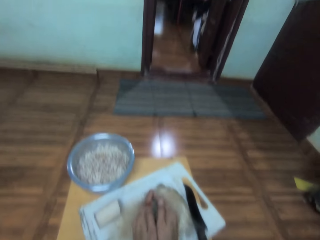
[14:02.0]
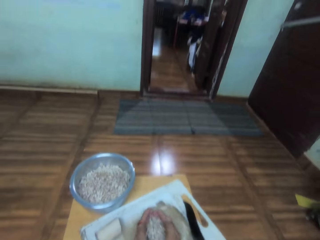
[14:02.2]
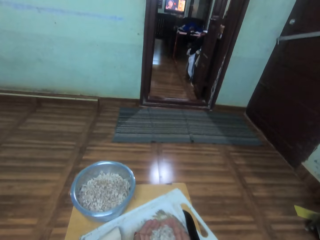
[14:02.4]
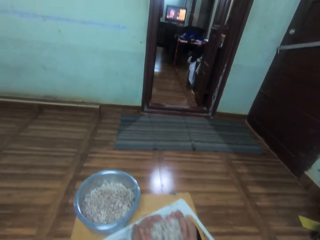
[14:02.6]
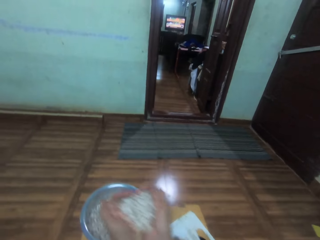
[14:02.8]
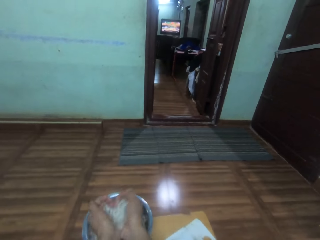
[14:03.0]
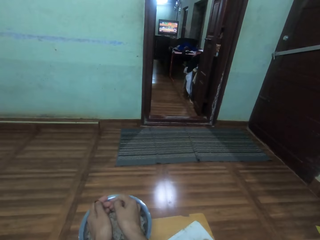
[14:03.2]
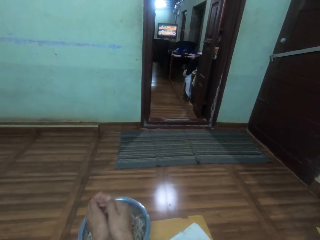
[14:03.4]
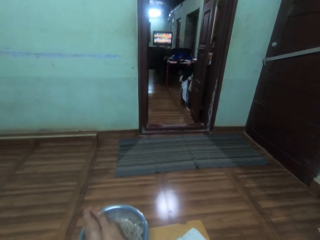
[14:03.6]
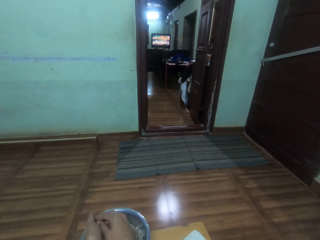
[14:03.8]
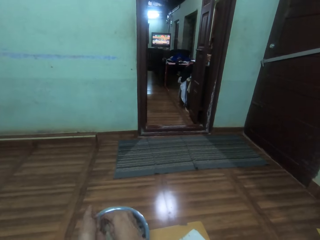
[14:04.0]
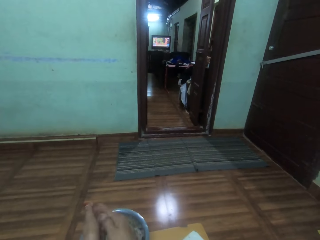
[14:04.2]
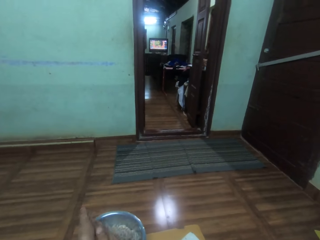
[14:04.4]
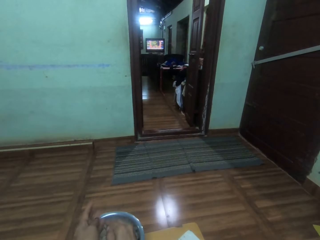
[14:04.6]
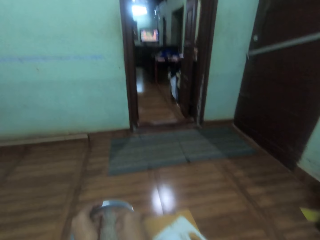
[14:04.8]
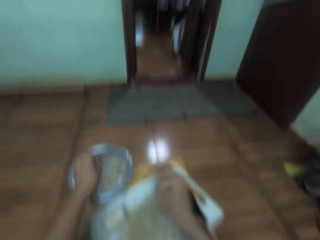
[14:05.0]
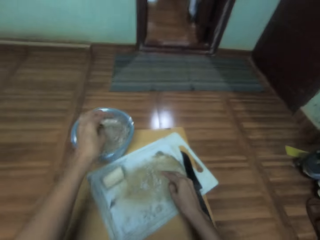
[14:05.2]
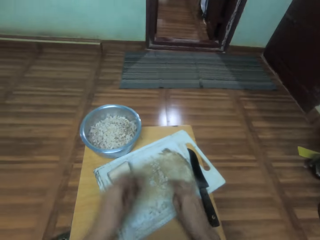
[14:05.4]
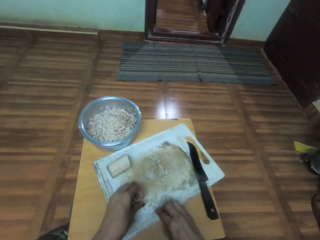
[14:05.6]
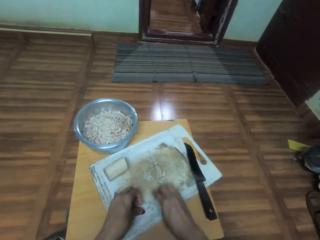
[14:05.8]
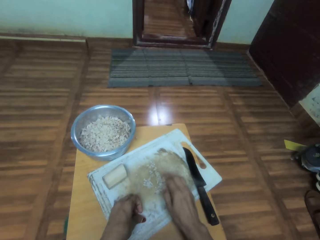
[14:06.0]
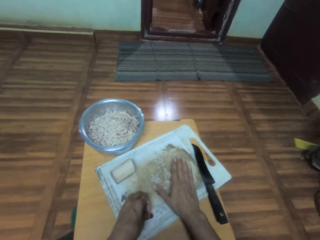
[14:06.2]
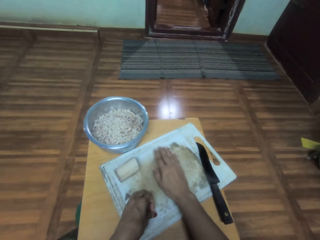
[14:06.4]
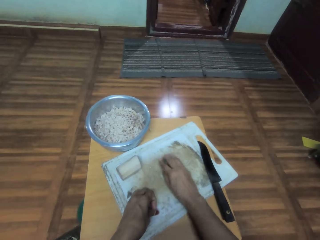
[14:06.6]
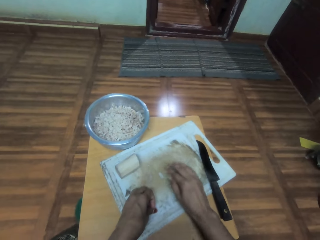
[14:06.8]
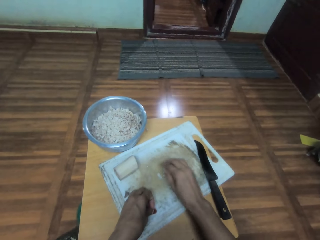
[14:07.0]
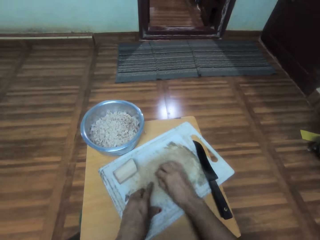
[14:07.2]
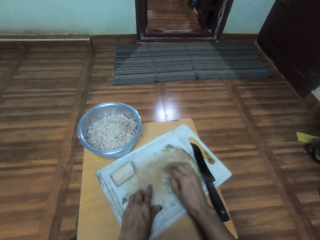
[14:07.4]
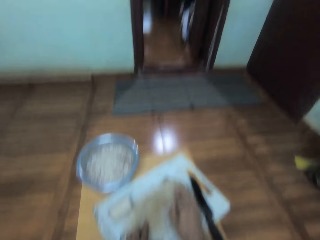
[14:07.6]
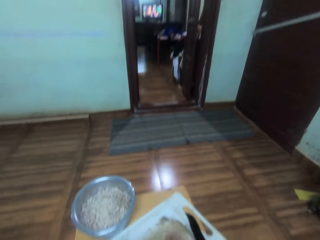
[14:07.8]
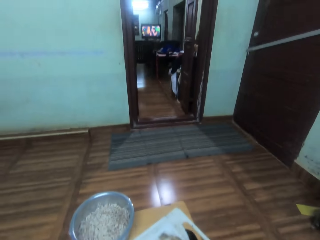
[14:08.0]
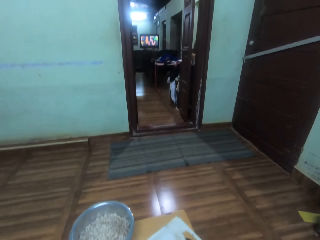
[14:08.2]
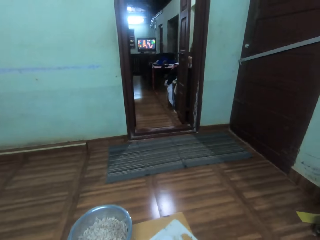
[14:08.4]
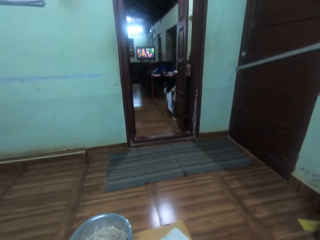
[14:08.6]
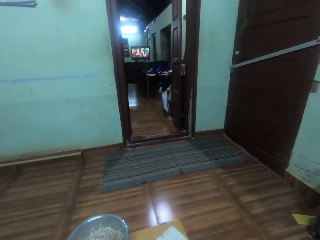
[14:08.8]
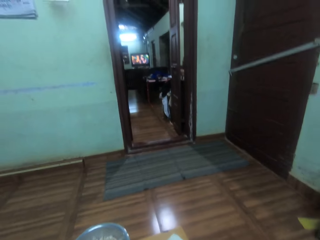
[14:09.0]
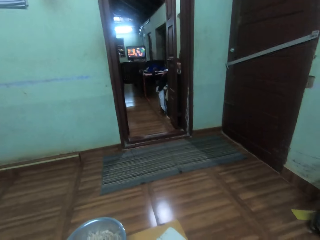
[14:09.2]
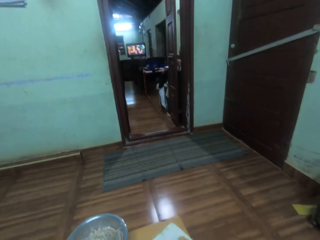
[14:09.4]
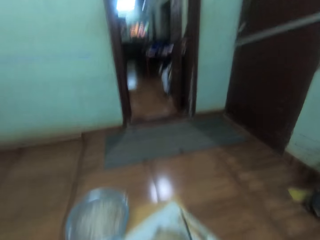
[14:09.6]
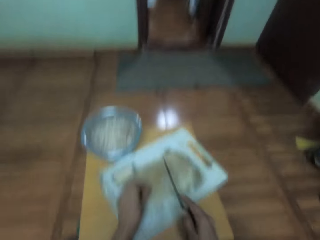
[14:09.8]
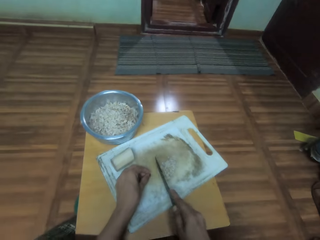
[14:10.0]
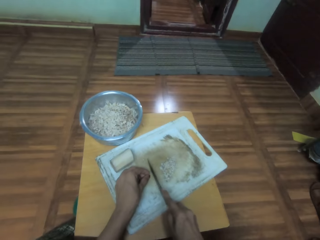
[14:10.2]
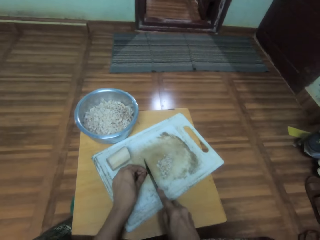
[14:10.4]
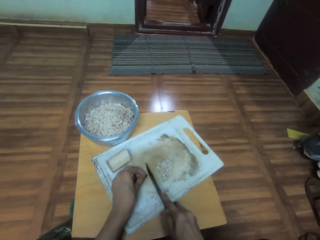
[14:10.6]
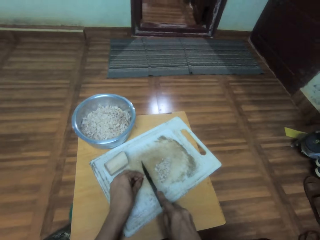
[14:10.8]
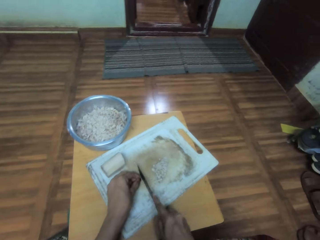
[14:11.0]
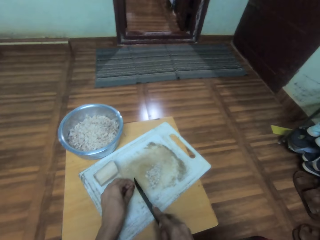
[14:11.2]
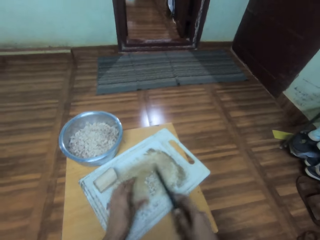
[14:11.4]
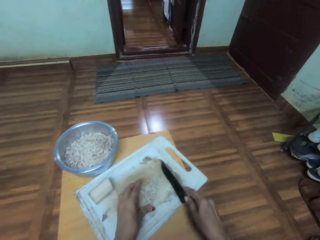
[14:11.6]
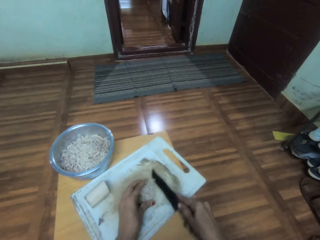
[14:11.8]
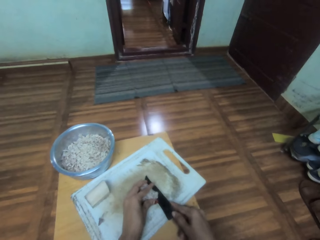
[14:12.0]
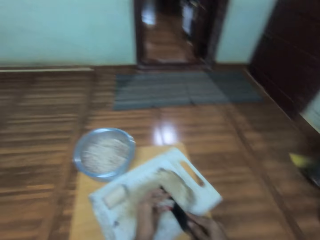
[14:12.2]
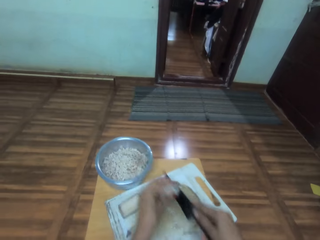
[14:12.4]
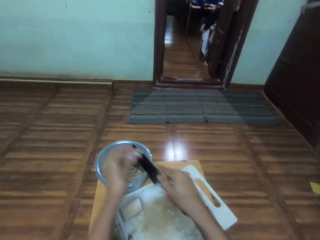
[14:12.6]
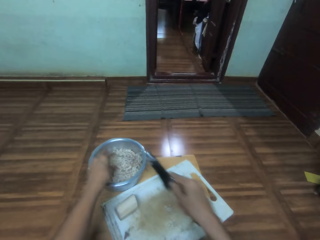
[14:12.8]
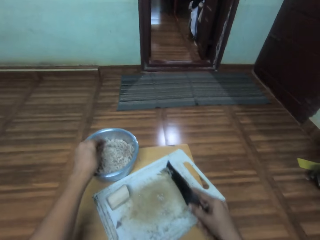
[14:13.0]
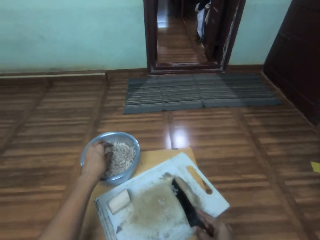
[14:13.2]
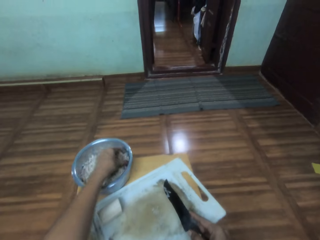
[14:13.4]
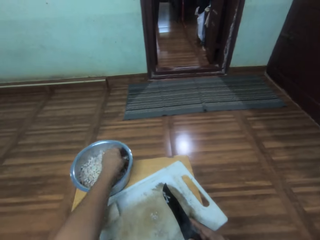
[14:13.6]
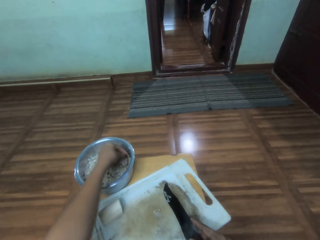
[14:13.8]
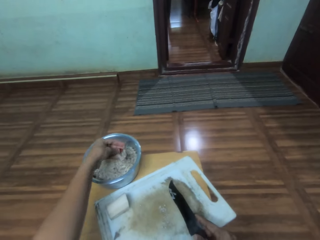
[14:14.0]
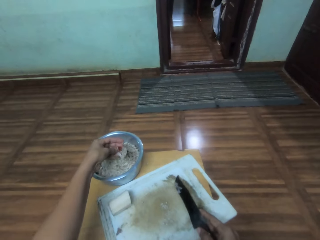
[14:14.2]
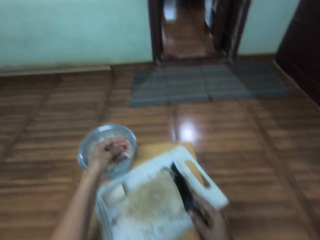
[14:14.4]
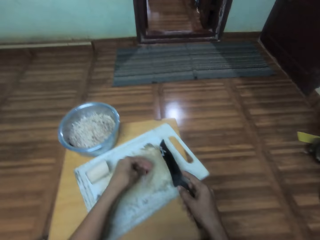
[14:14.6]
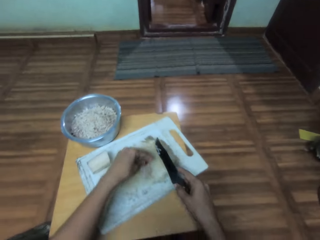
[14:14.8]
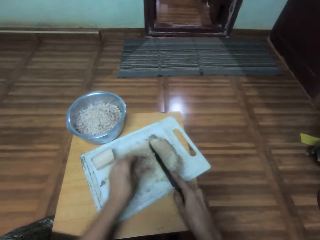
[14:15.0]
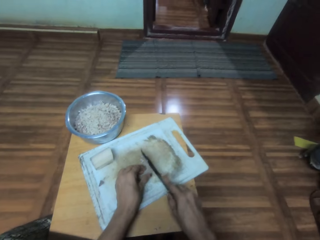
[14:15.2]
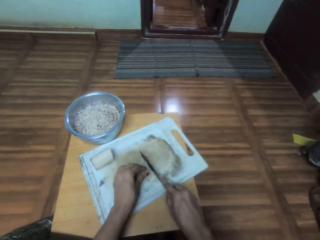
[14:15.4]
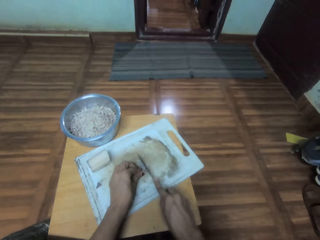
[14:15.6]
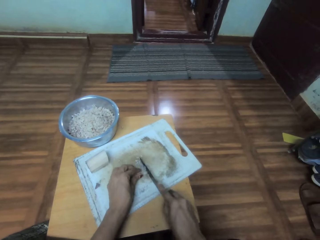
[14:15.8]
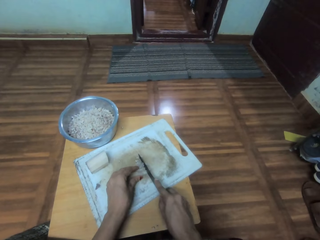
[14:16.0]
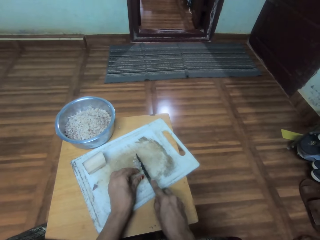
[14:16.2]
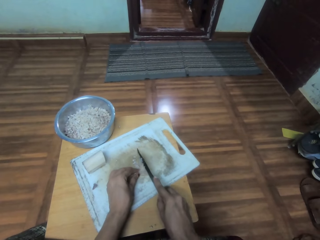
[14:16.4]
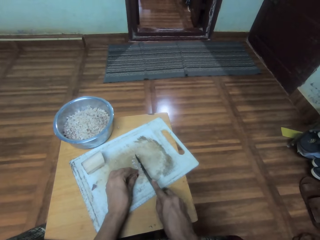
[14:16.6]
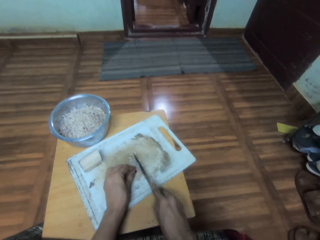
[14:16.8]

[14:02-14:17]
The camera wearer scoops the vegetable, the banana stems, from the tray. They put the vegetable into a cooking pot. They rub the hands against each other. They pick pieces of the vegetable on the tray and gather pieces of the vegetable on the tray with the hand. They cut a vegetable on the tray with a knife. They pick up pieces of the vegetable from the tray. They put the vegetable into the cooking pot. They pick up vegetables from the cooking pot. They place the vegetables on the tray. They cut a vegetable on the tray with the knife.

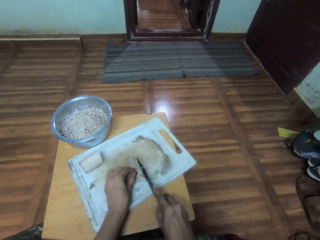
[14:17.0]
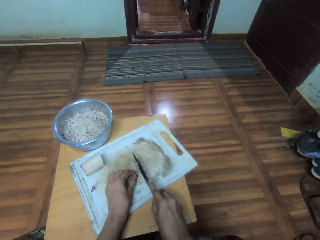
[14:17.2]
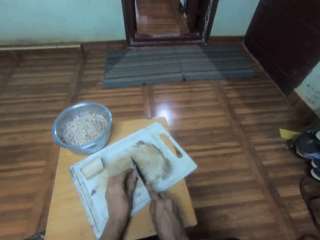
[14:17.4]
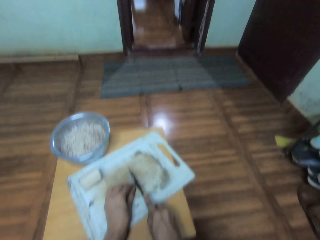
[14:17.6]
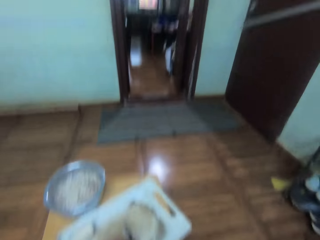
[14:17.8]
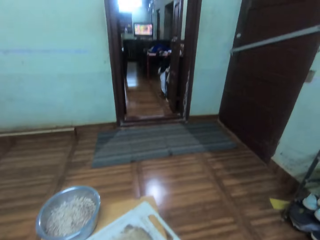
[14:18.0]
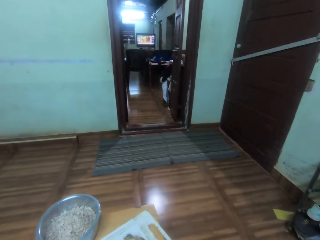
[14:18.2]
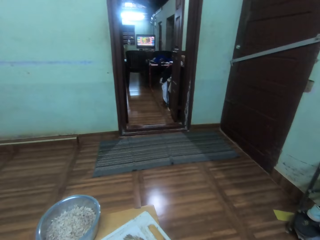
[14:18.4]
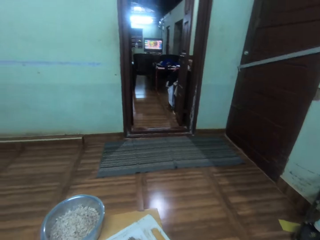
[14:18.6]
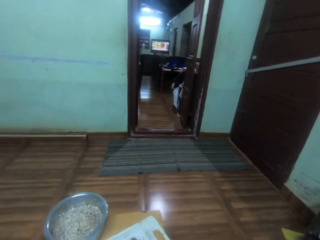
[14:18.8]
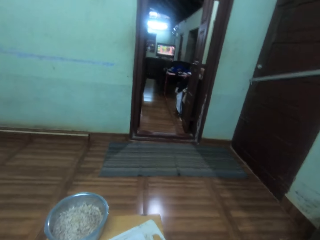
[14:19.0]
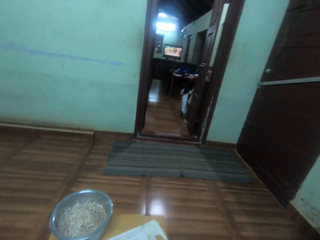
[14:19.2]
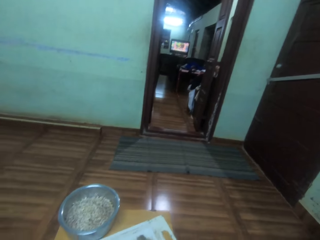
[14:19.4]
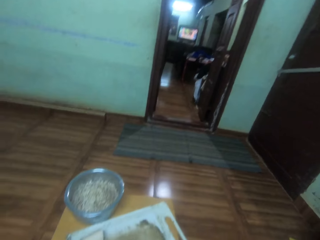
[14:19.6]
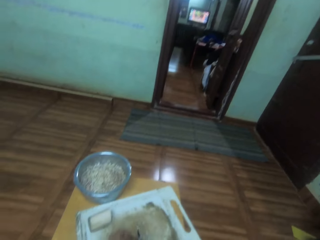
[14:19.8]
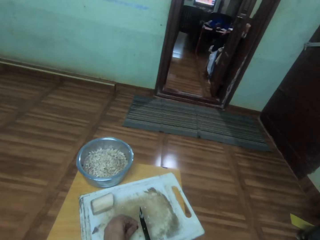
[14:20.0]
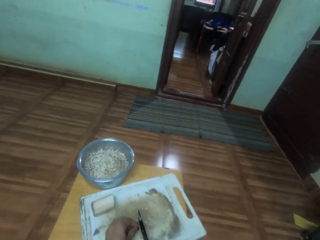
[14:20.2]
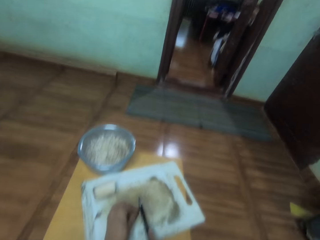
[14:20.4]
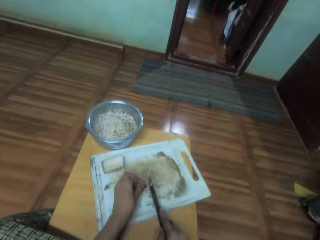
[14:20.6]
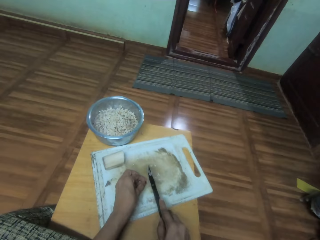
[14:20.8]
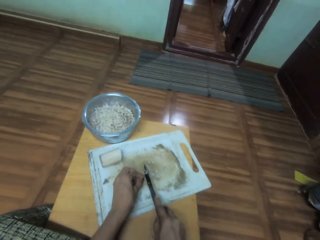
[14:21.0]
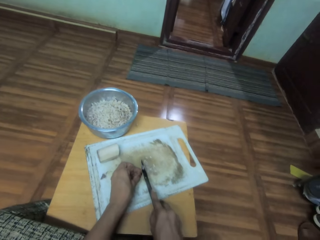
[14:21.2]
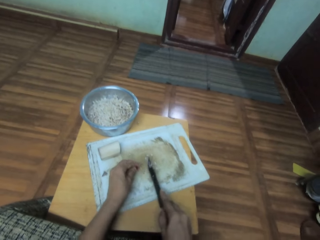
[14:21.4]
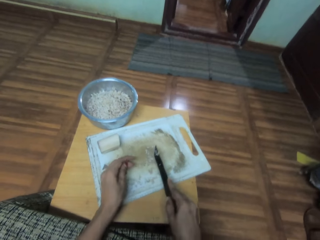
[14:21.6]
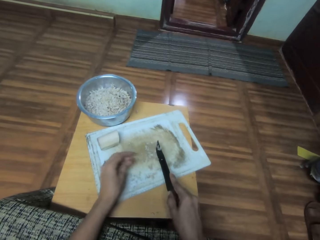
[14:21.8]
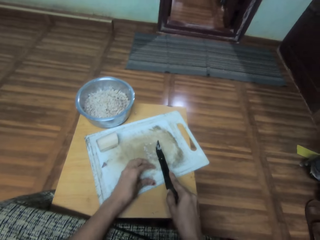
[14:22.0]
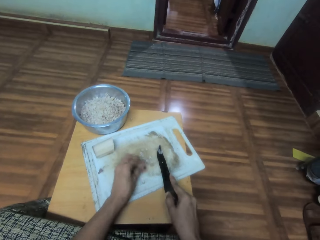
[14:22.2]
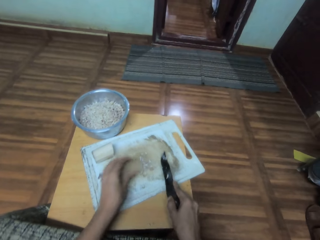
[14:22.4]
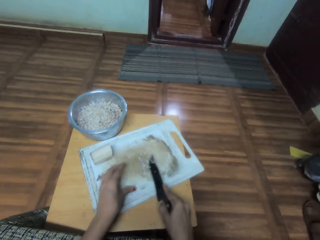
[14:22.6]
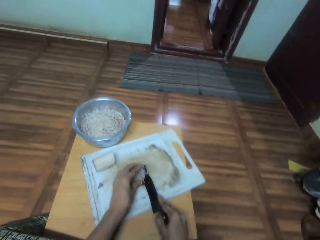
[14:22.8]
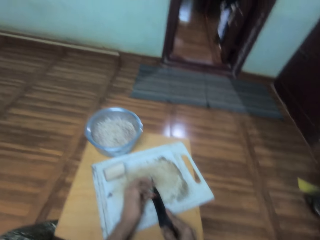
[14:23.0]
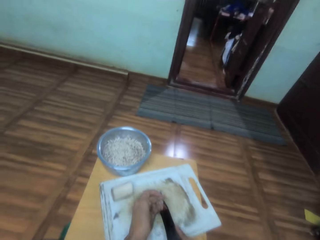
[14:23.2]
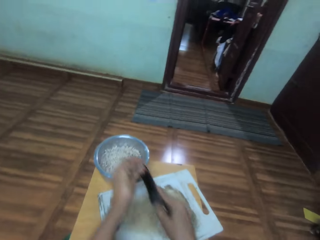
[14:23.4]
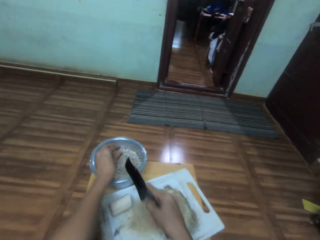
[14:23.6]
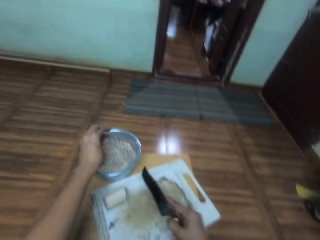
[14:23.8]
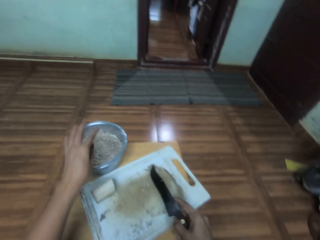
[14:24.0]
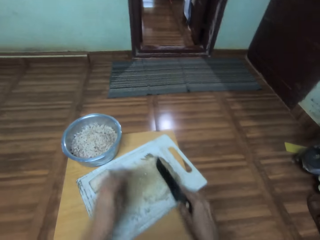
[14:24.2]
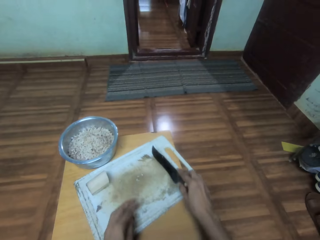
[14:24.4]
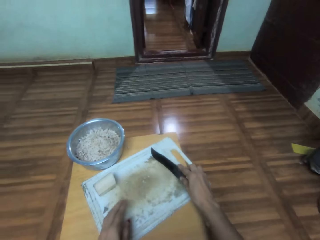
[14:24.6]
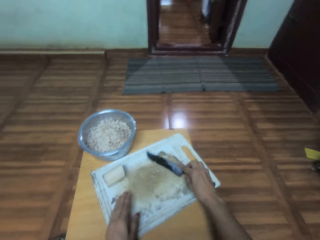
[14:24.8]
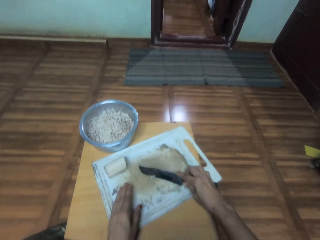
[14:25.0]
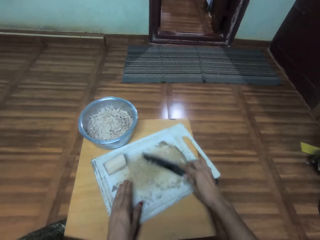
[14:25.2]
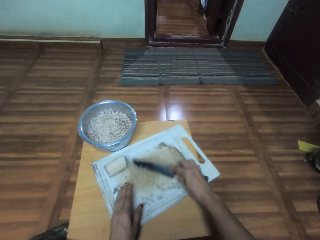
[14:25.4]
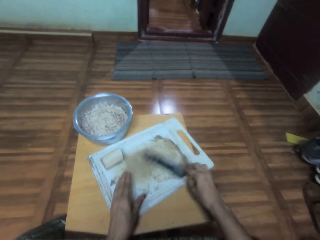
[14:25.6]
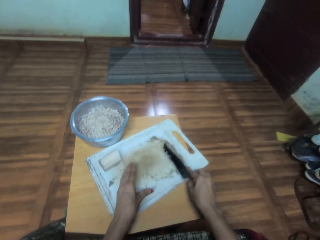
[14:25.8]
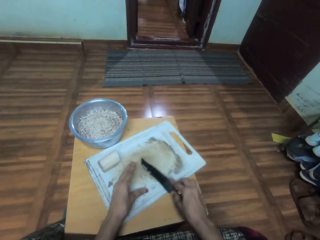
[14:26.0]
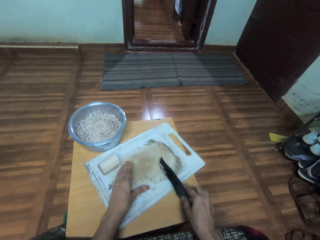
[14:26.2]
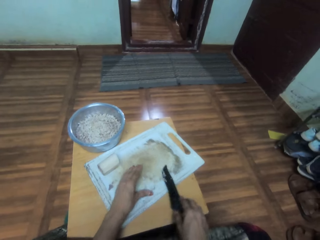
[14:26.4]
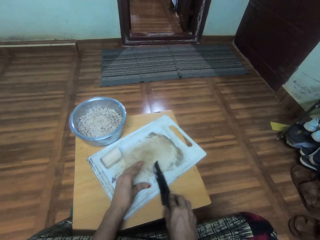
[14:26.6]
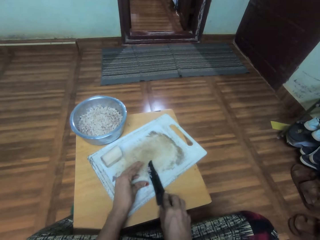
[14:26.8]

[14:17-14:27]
The camera wearer watches television. They cut a vegetable on the tray with a knife. They gather pieces of the vegetable, the banana stem, on the tray. They pick up pieces of the vegetable from the tray and put the vegetable into a cooking pot. They gather pieces of the vegetable on the tray with the knife.
